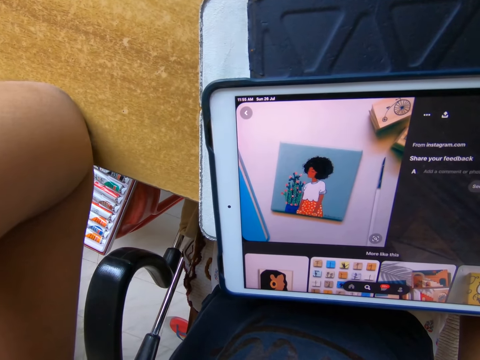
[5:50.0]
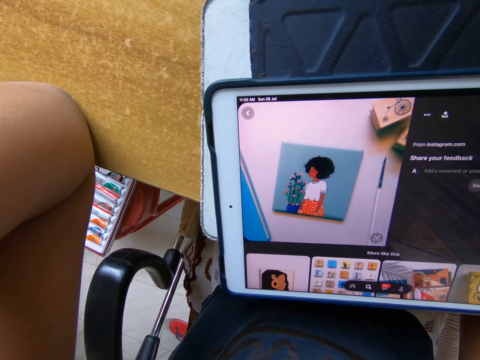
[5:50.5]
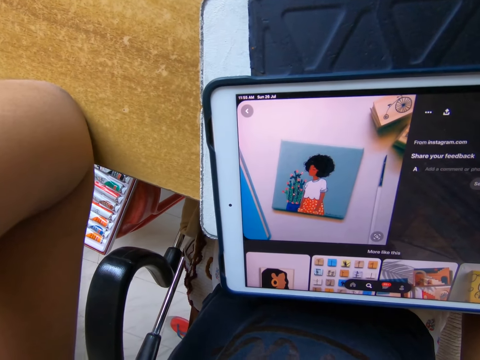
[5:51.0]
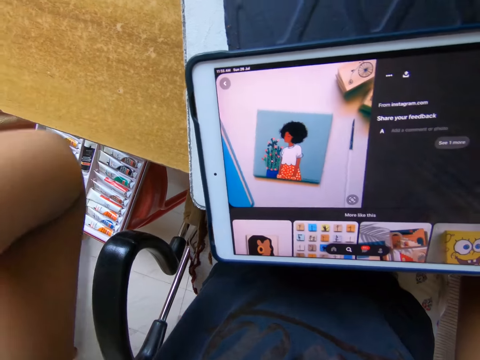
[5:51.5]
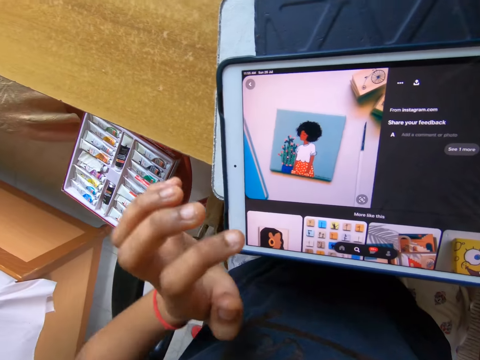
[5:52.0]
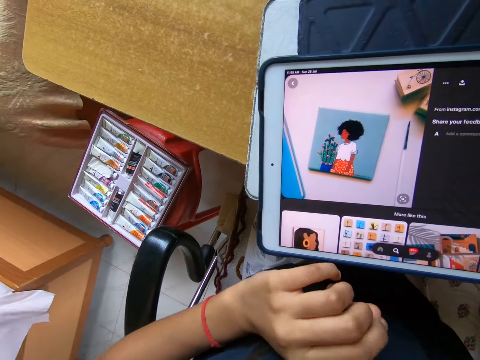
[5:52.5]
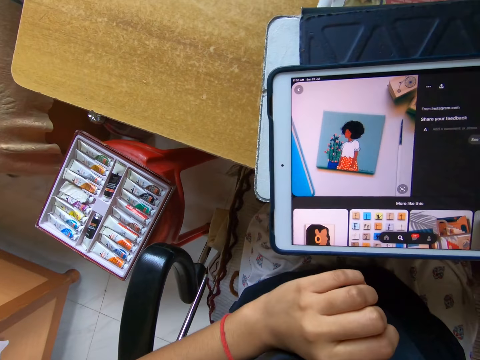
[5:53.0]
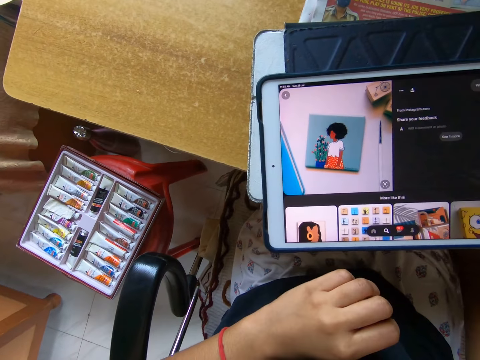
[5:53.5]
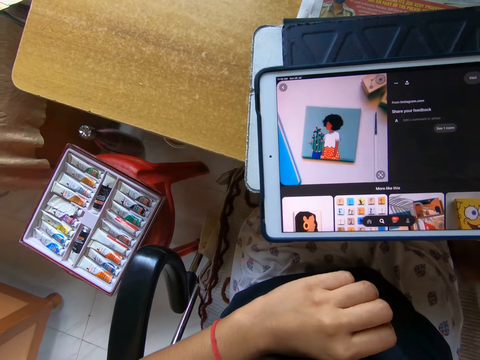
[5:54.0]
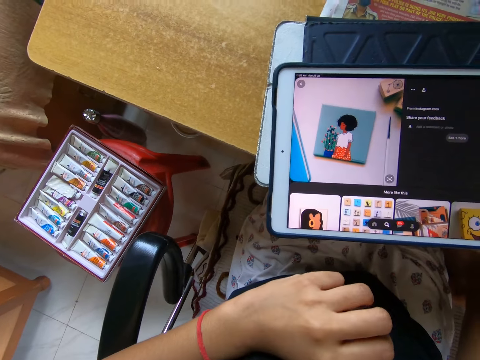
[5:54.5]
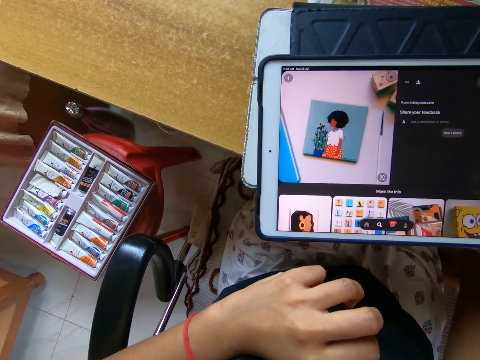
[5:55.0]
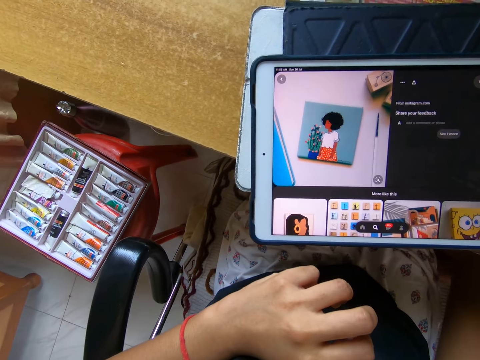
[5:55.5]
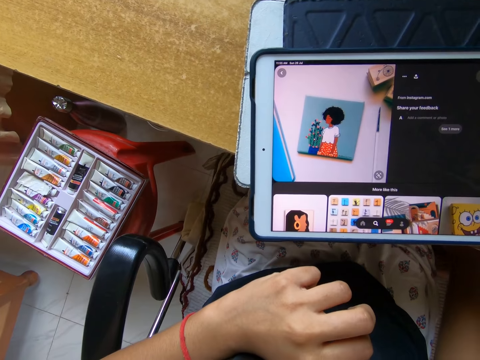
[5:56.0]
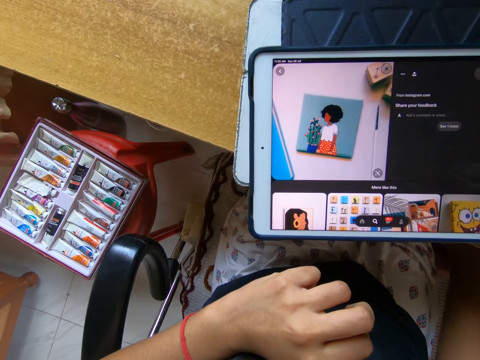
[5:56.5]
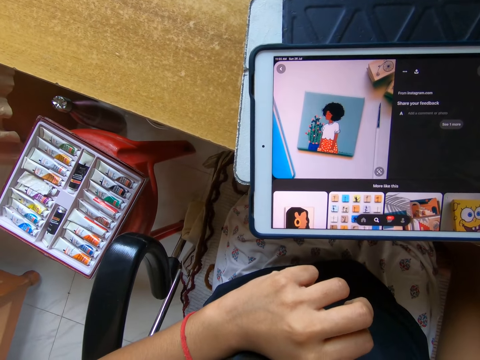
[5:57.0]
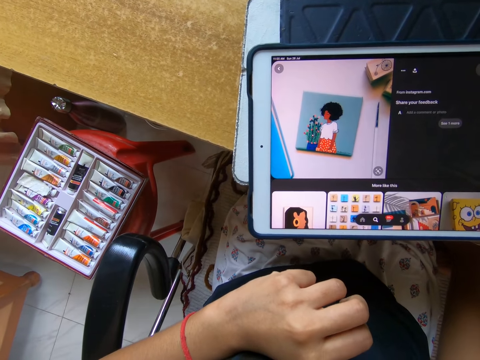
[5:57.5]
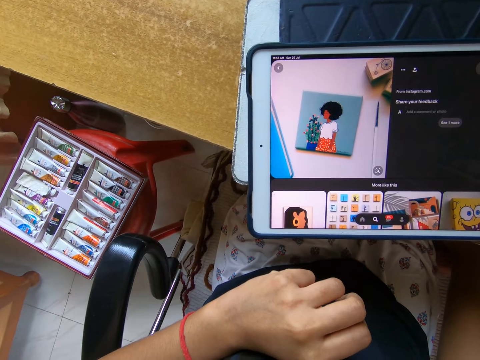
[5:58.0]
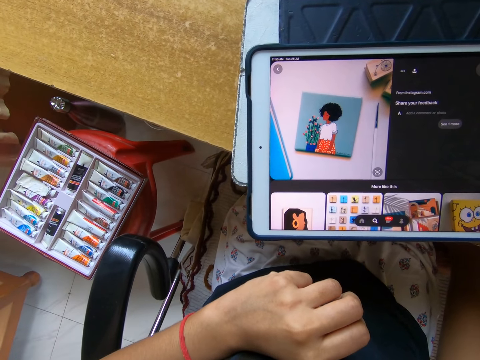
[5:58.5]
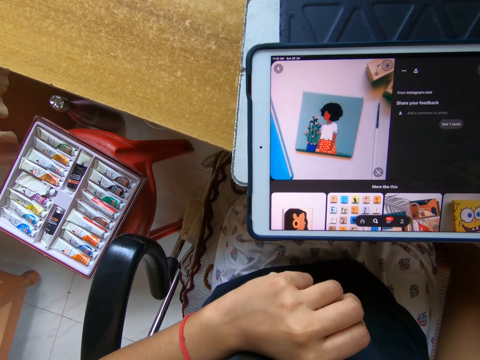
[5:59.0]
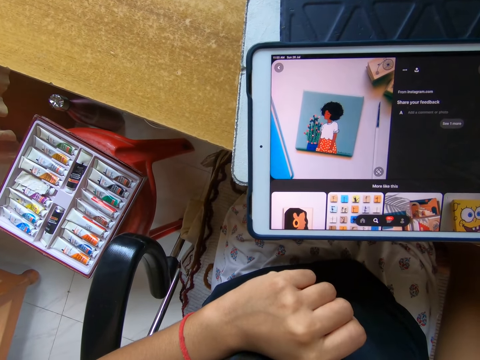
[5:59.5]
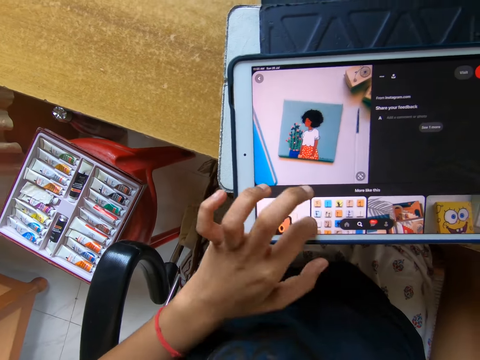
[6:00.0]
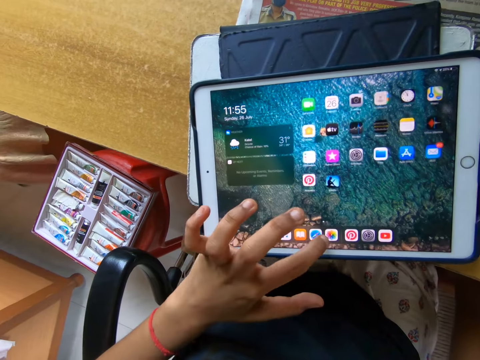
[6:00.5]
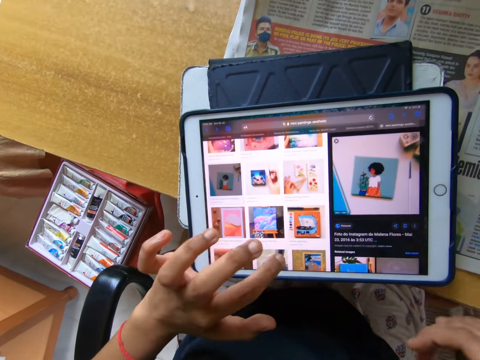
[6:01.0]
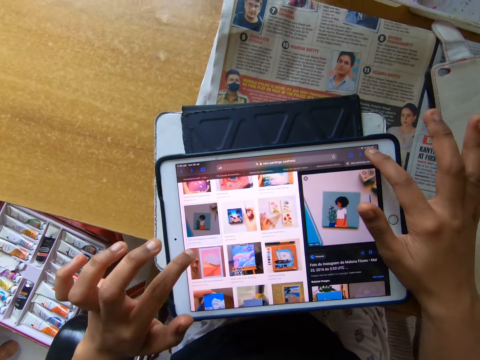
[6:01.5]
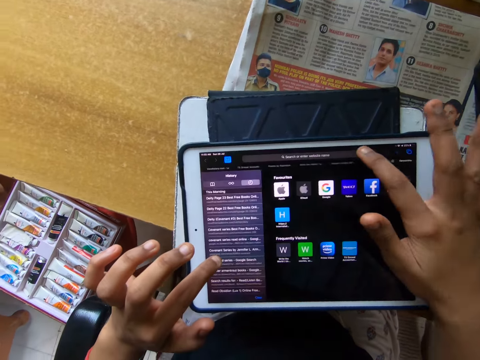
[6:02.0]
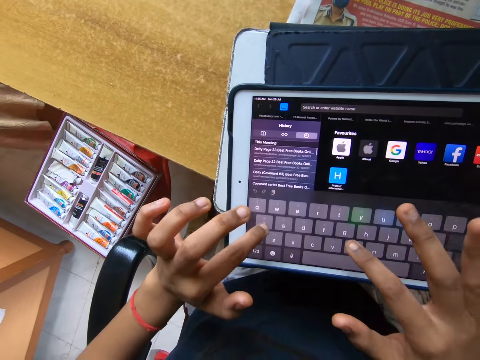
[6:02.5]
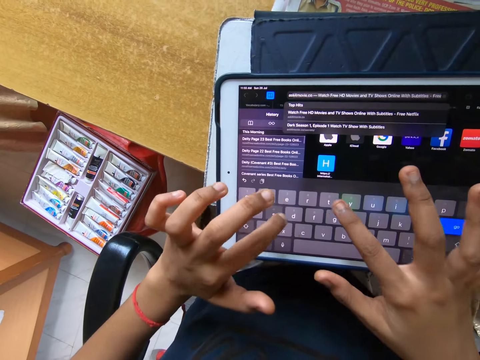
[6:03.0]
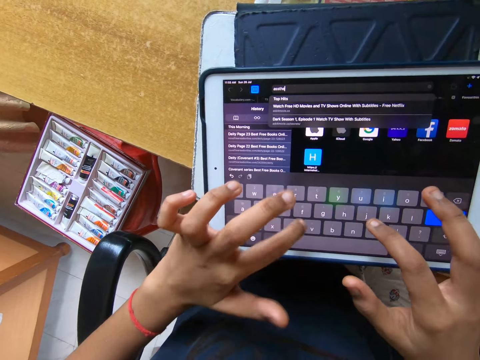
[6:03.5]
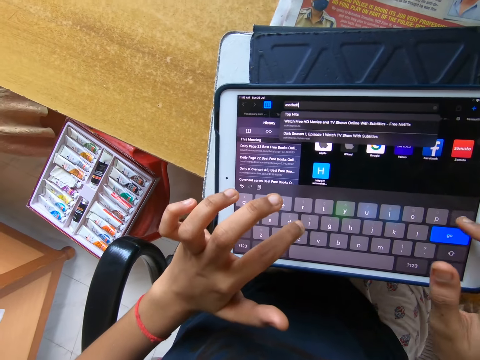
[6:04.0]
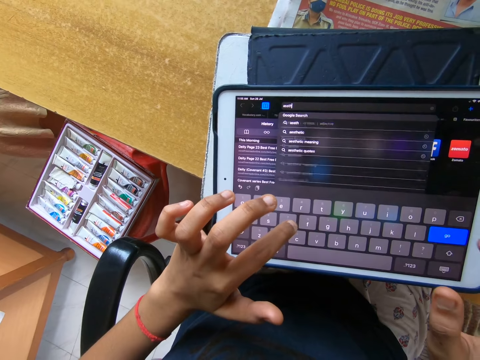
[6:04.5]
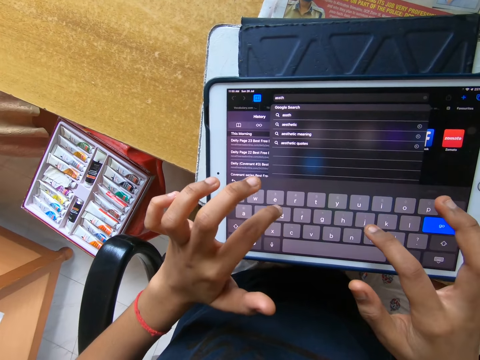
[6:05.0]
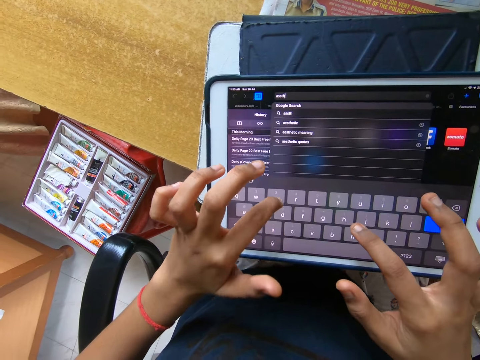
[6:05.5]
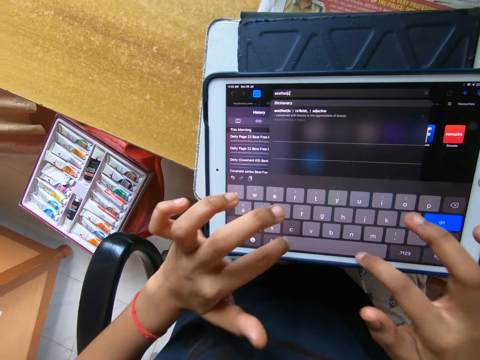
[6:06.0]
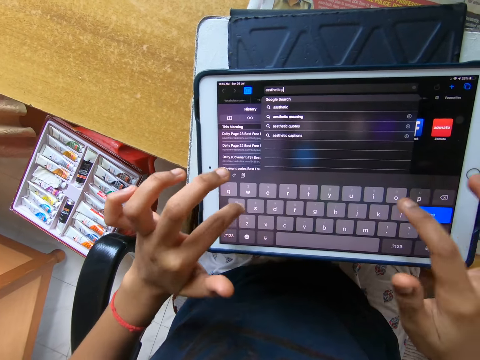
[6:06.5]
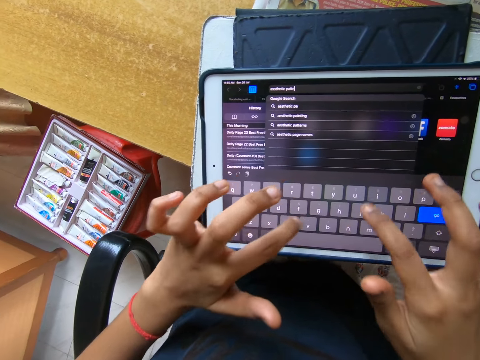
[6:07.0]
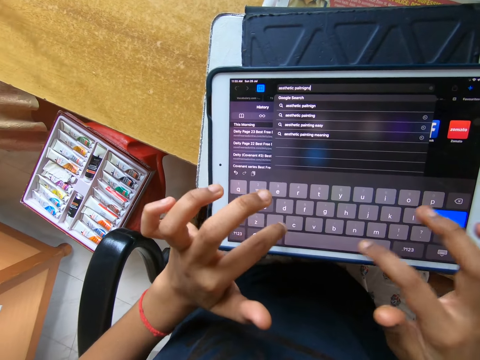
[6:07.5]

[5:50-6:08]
The camera wearer lifts her elbow from the table. She scrolls through the tablet with her fingers. She taps the tablet screen with her fingers. She types on the tablet with hands.

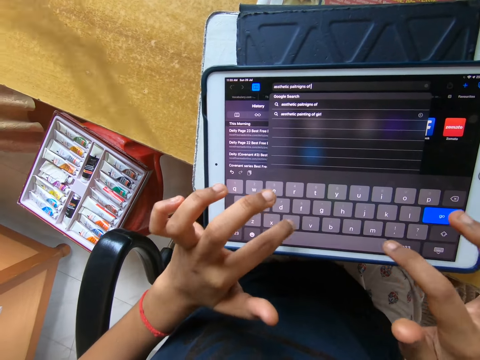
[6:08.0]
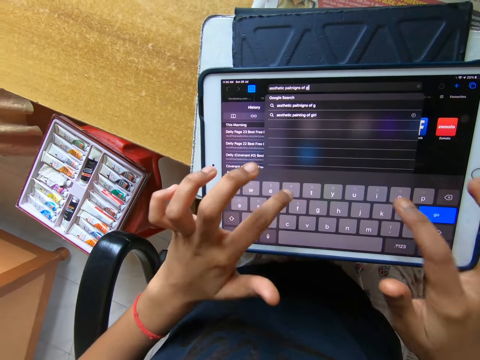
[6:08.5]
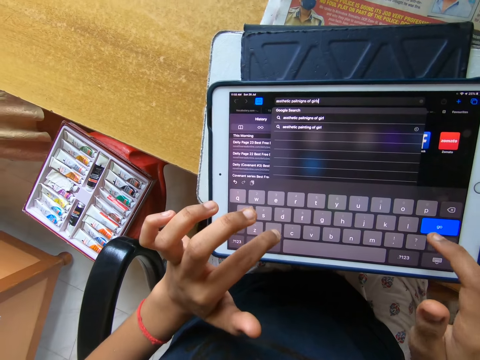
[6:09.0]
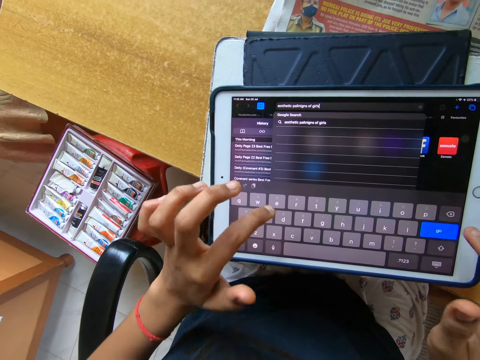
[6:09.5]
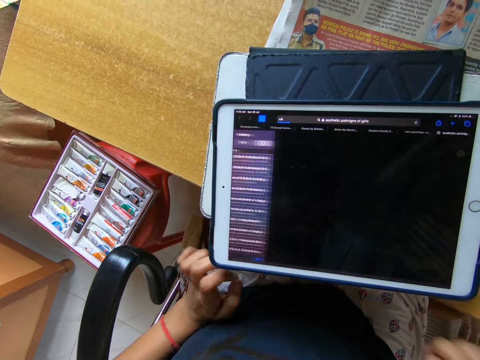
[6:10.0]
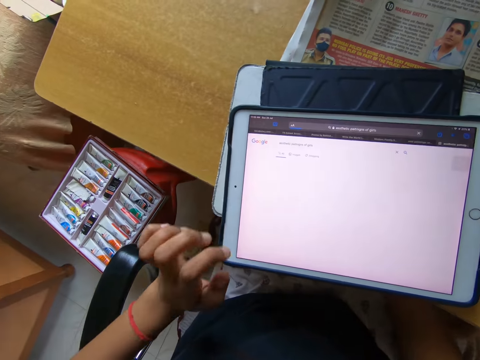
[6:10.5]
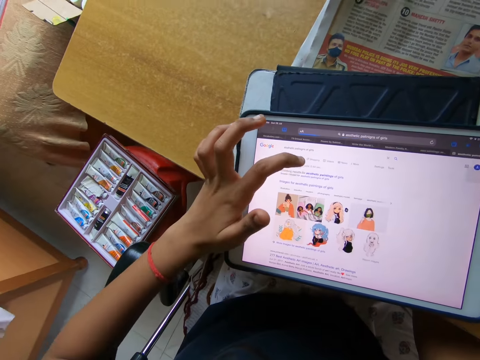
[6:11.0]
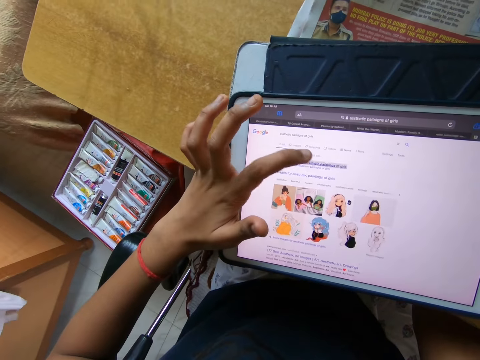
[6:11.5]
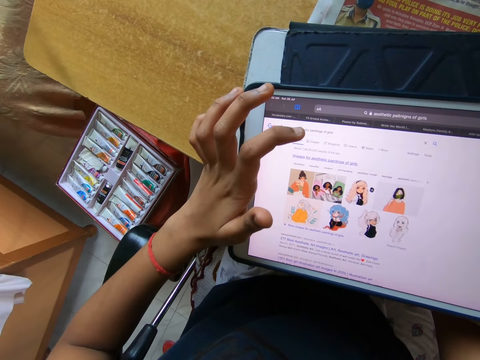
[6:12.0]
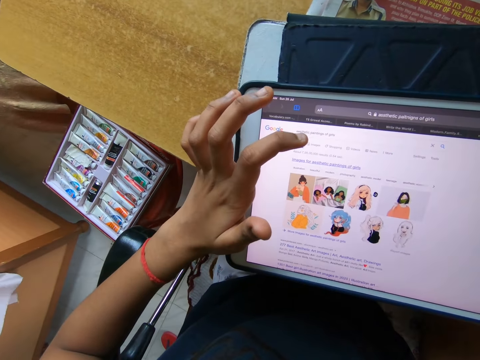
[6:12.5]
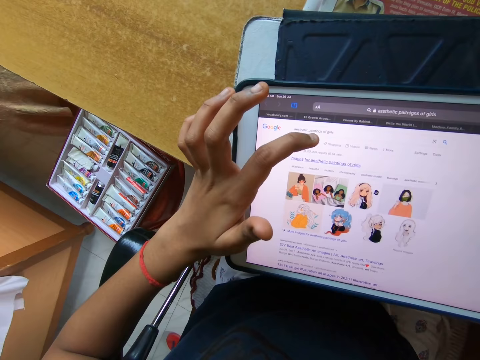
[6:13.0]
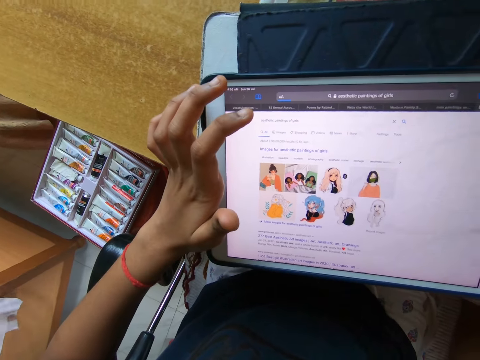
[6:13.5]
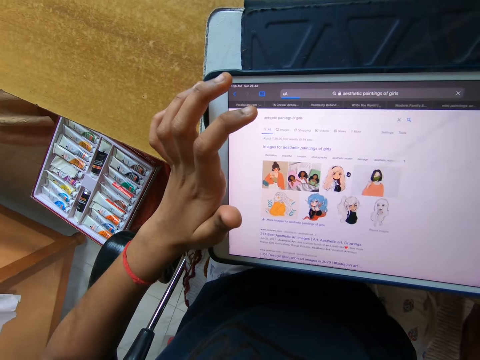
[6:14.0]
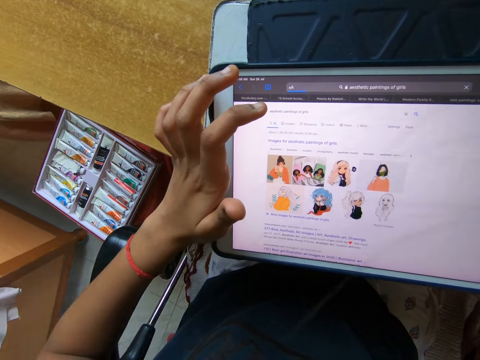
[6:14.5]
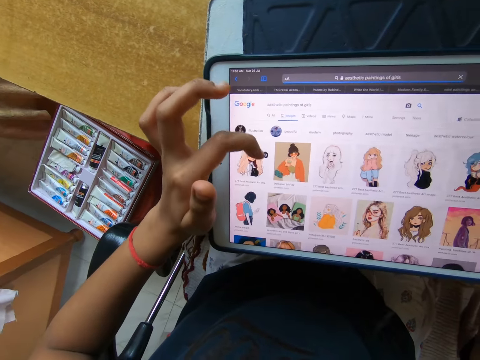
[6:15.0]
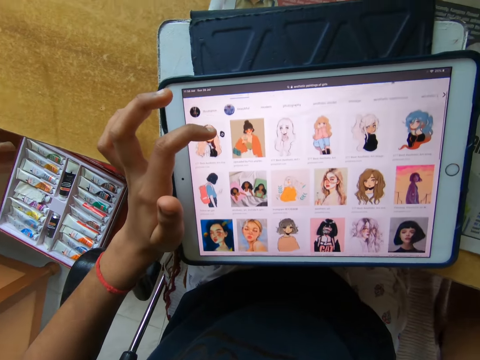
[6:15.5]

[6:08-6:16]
The camera wearer presses a tablet with a finger. They scroll through the tablet.
